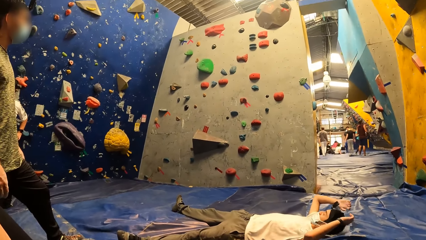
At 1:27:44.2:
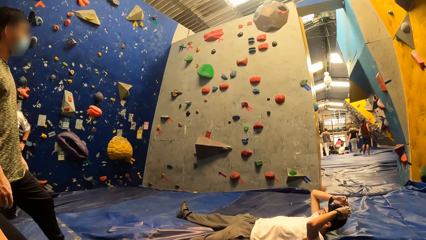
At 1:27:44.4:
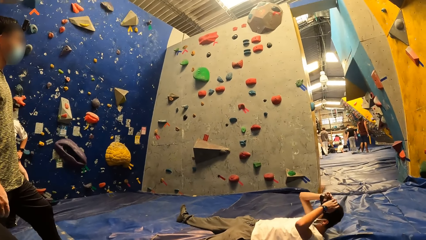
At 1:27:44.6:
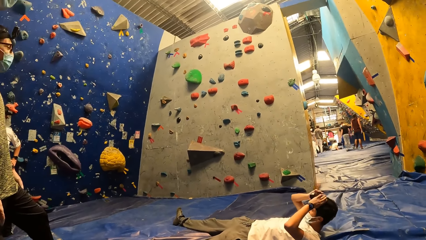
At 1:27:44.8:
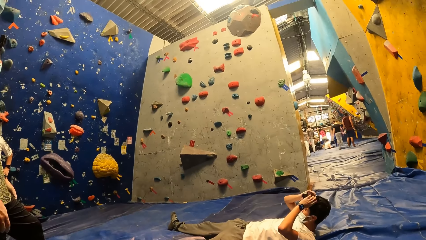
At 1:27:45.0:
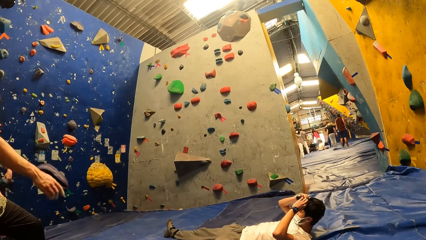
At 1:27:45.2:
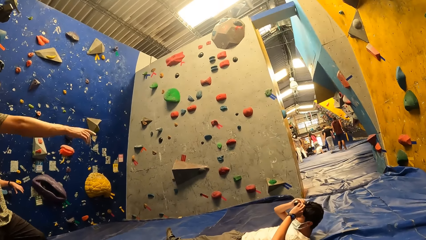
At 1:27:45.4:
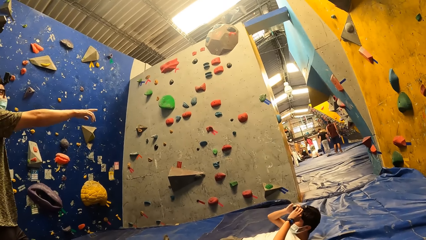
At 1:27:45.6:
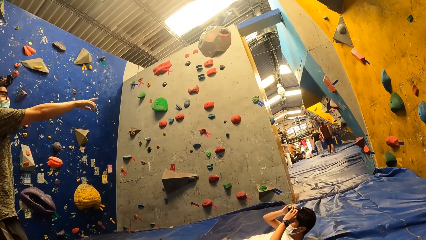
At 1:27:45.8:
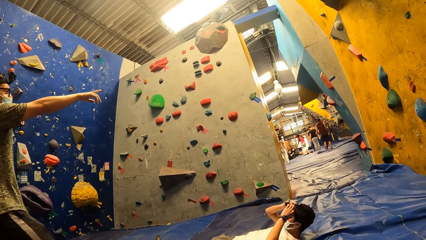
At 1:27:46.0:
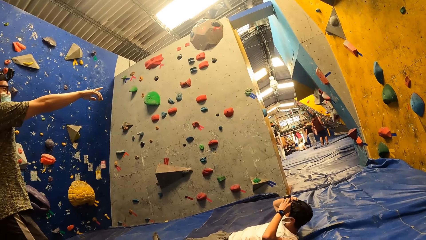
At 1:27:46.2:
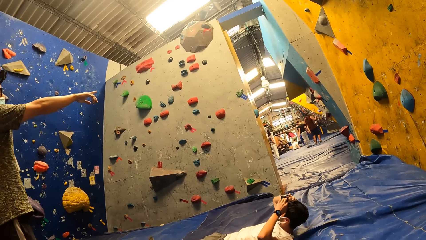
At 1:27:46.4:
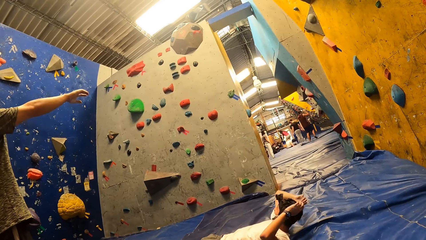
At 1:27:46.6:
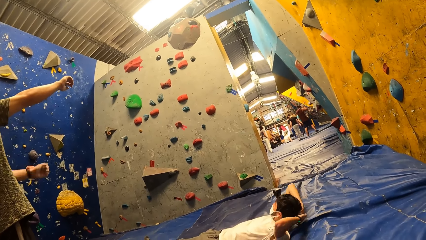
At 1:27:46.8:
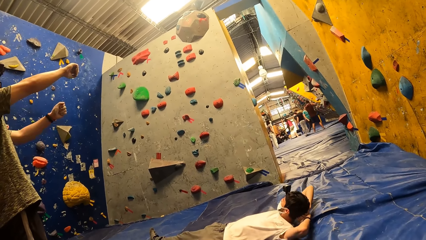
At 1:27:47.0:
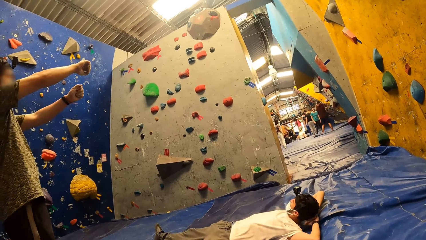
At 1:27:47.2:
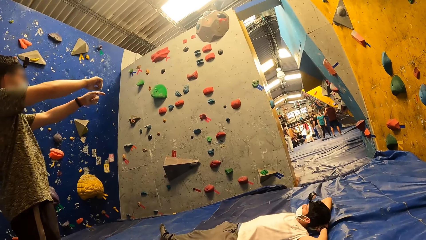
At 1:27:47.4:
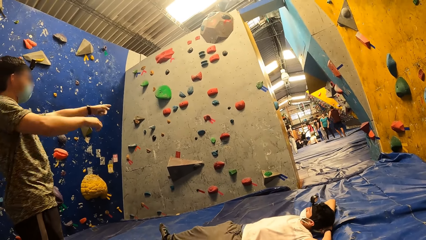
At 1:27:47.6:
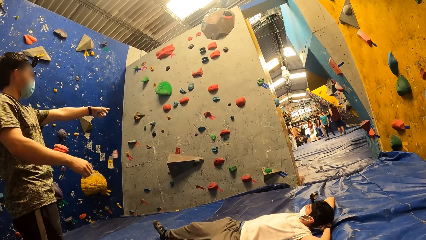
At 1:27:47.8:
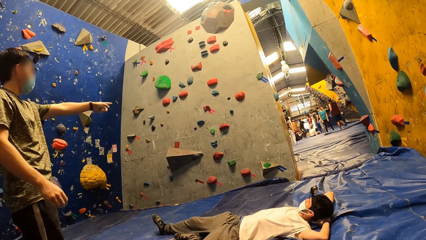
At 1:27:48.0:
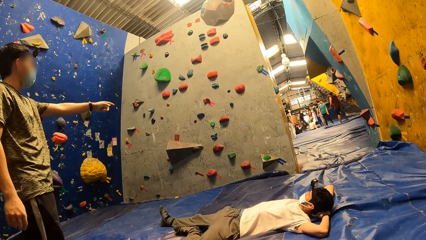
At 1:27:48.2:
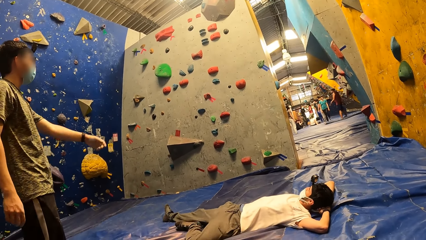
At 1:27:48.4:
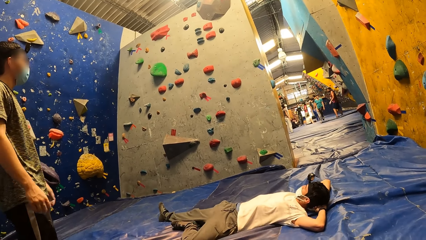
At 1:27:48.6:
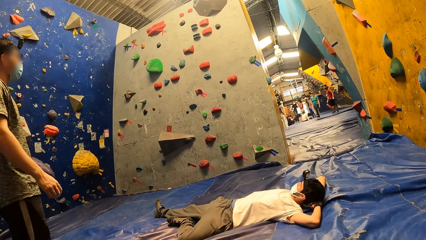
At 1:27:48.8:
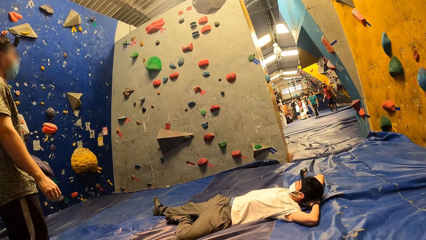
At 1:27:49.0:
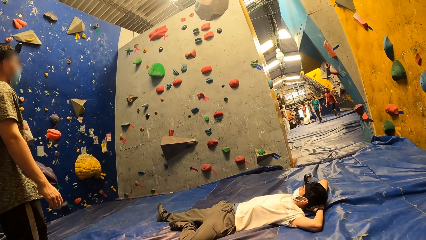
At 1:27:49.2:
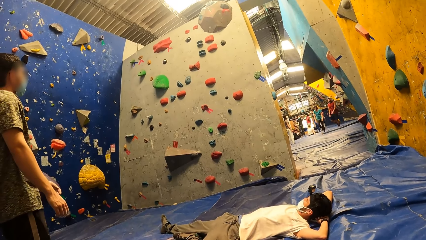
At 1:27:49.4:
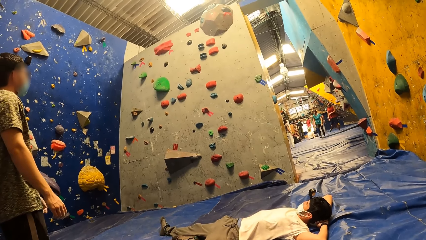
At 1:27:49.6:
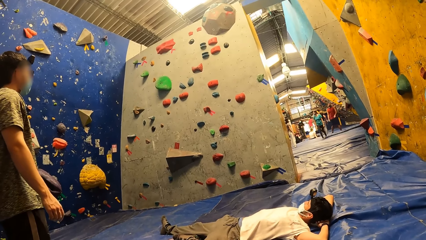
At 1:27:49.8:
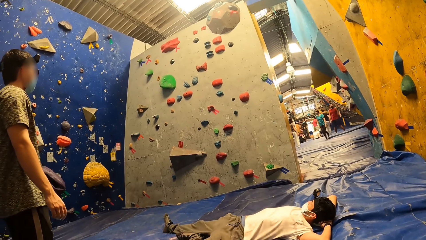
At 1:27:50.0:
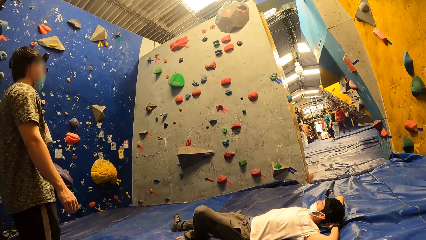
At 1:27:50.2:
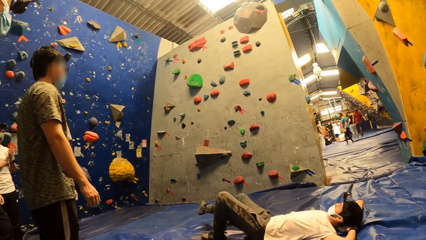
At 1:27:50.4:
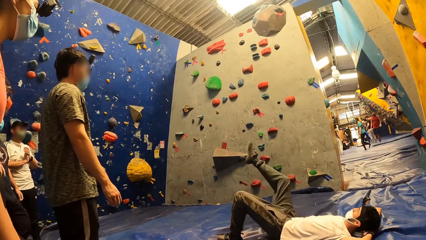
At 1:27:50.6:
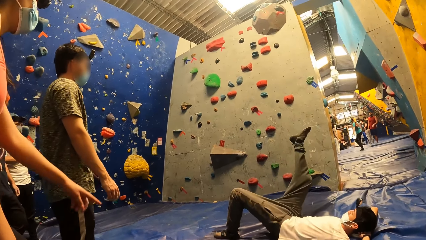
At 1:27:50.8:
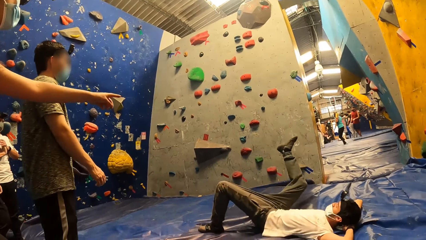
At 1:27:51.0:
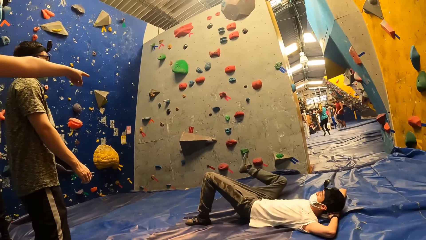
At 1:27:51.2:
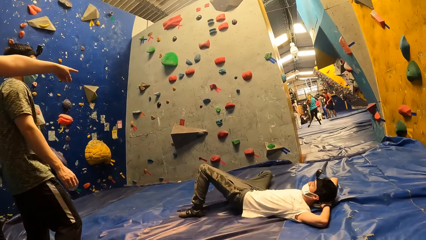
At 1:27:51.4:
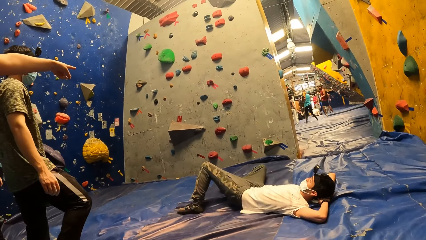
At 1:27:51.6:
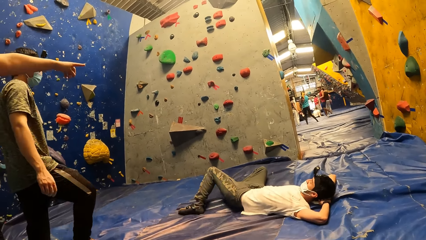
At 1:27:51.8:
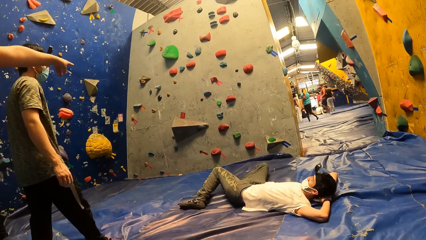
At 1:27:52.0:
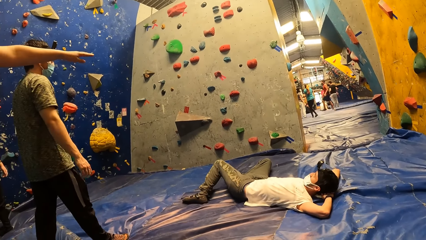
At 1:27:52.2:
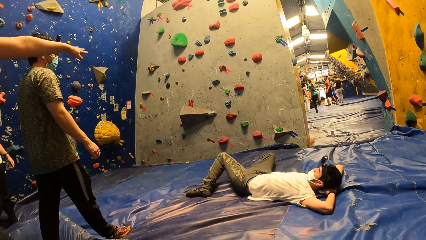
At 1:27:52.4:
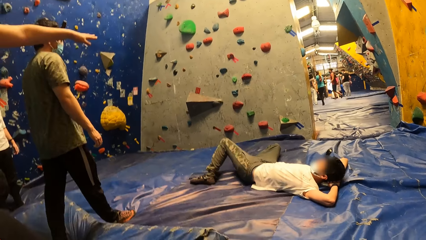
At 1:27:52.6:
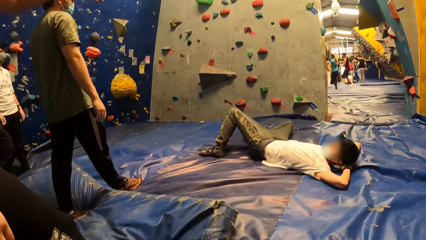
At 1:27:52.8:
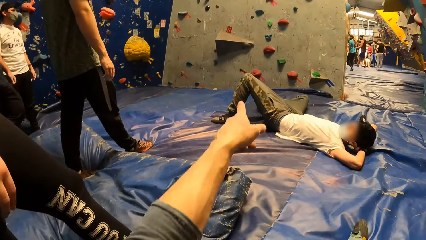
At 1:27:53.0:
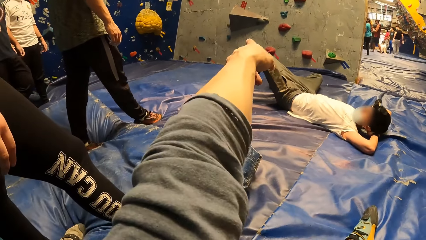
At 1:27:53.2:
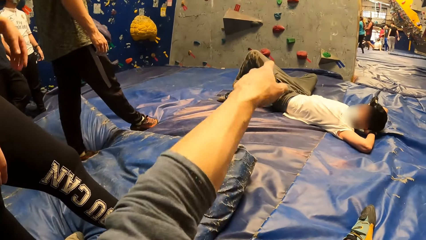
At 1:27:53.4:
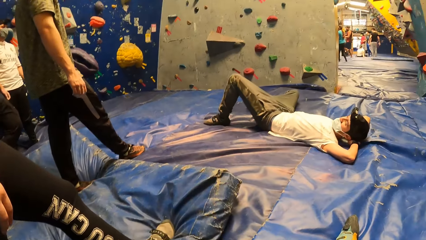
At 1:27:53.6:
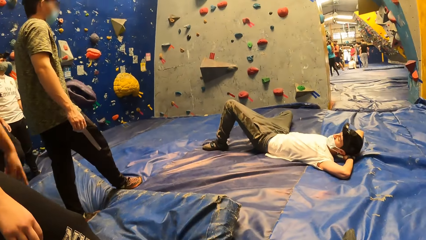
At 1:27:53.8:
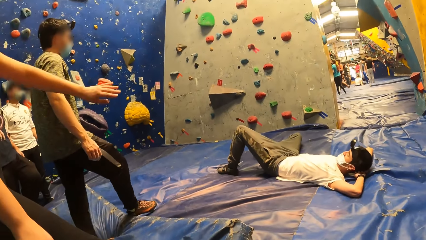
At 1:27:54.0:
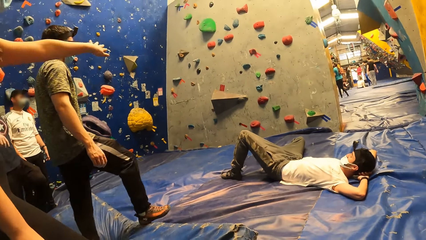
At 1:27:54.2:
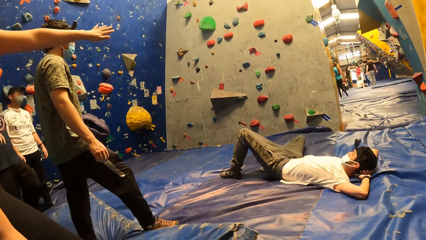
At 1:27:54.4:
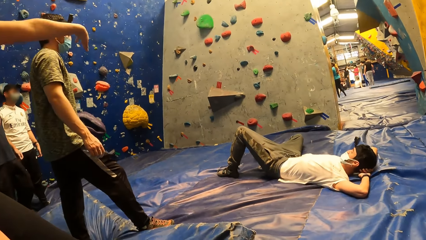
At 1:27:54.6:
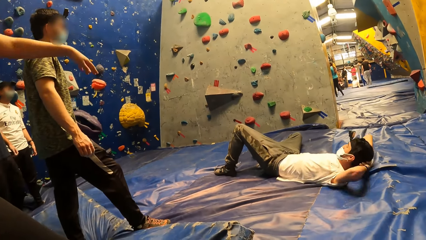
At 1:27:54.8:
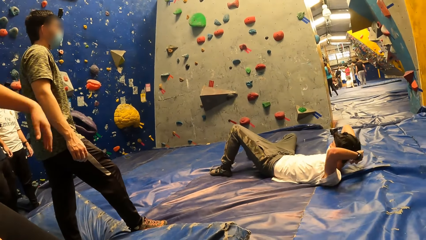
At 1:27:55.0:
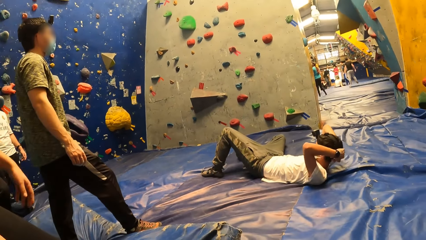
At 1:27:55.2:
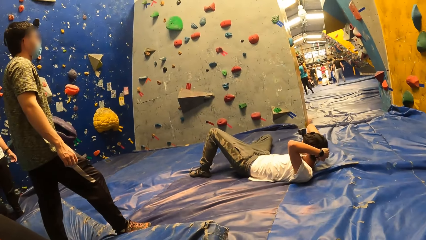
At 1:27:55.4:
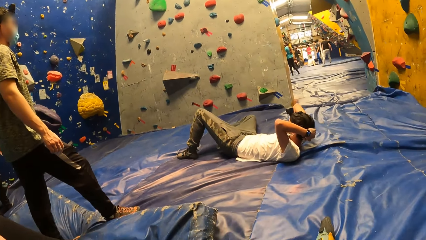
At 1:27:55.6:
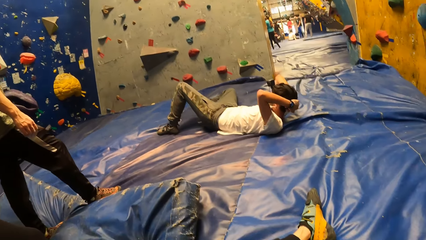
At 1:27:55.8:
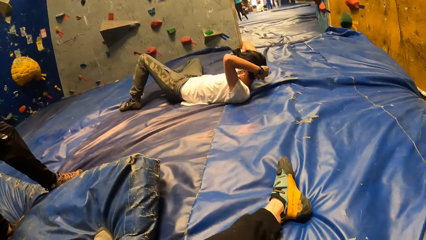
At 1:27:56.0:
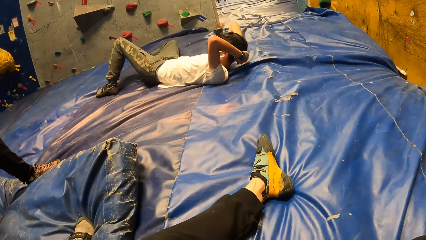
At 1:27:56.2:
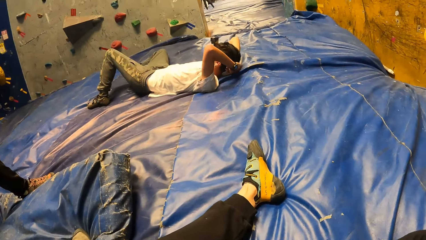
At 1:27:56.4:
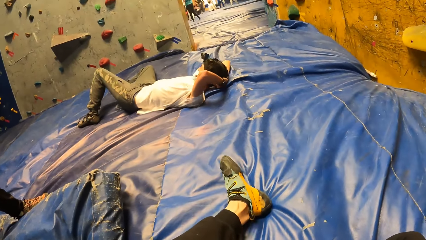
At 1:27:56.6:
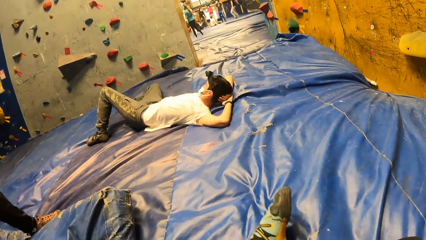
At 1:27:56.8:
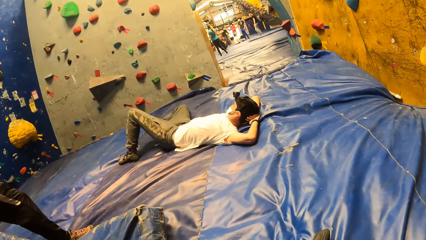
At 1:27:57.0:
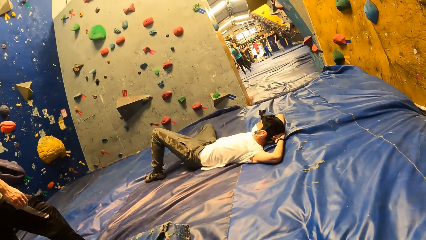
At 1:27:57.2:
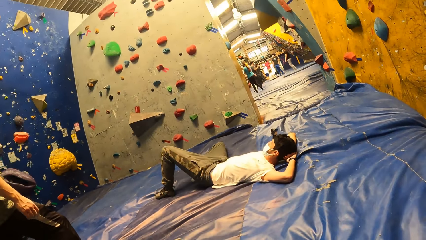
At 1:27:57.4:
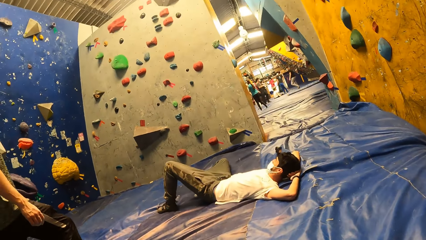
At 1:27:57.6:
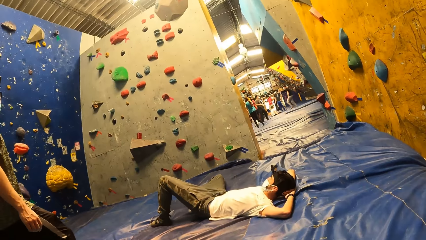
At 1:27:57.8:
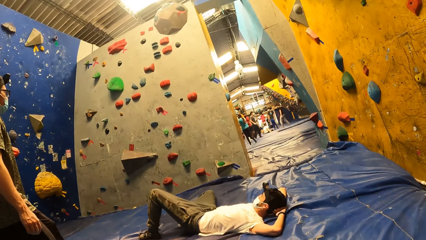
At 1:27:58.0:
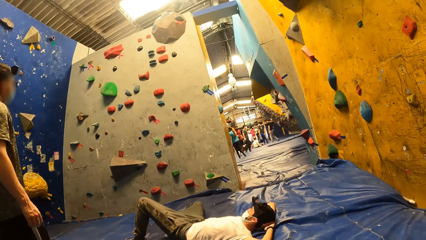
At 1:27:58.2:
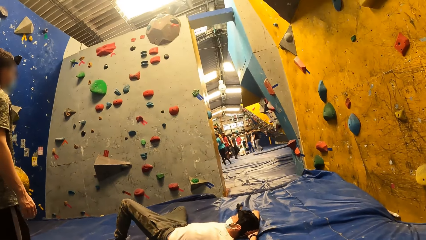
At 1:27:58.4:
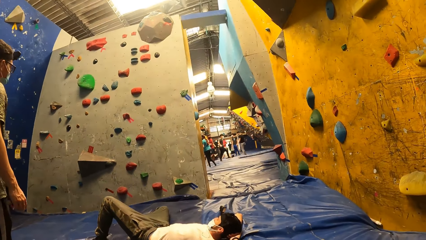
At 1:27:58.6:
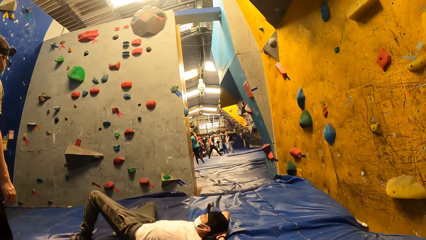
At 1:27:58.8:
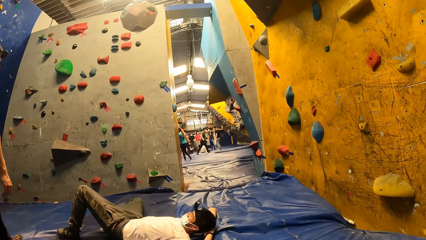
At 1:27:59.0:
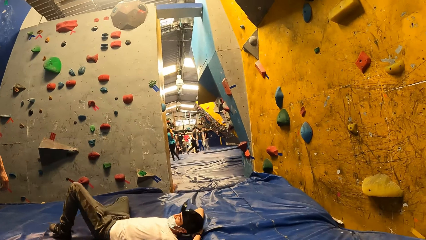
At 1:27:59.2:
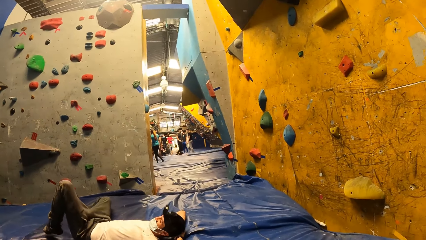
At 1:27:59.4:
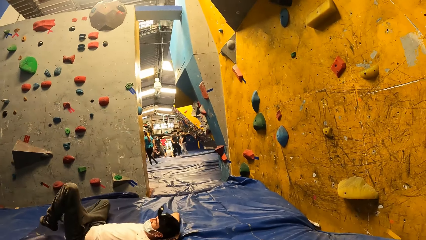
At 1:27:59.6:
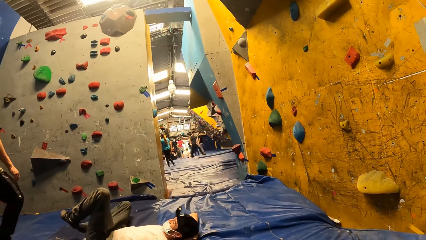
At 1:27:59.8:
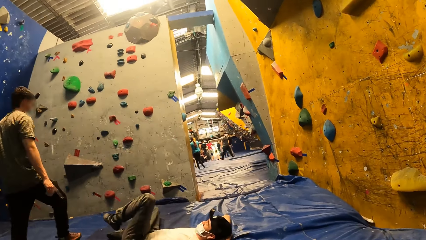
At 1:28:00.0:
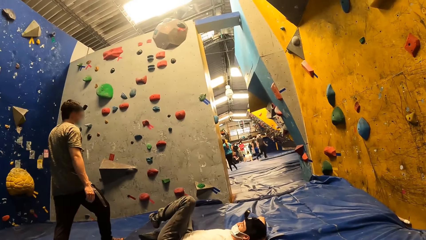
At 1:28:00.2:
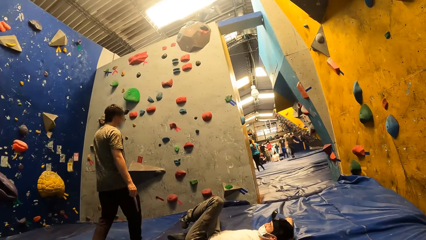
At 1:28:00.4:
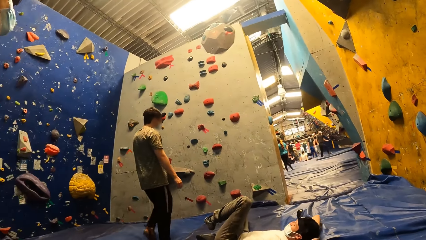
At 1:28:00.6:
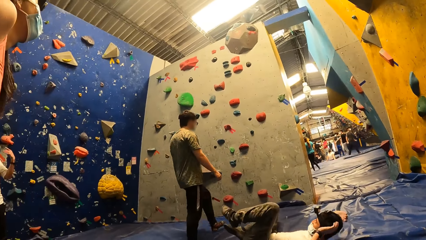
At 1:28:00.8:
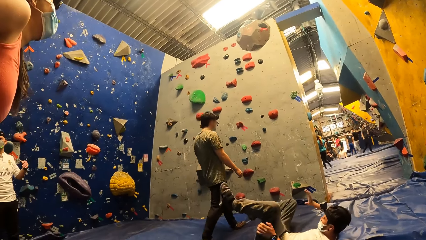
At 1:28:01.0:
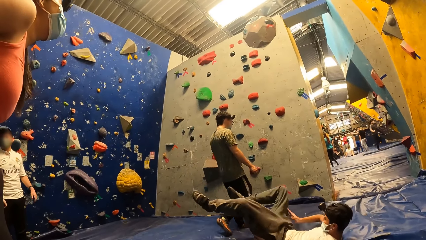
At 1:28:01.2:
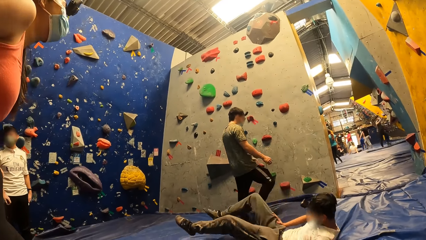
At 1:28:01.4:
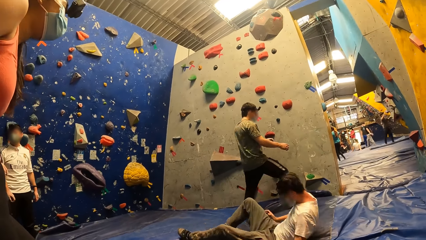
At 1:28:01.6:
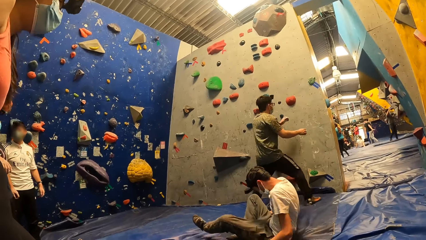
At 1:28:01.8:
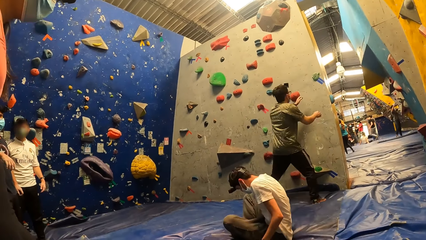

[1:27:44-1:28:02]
The camera wearer looks around. A man touches the camera on his head with both hands. Another man points with both hands. The first man places both hands underneath his head. The first man lifts his right leg upwards. A woman gestures with her left hand. The first man drops his right leg. The camera wearer points with his left hand. The woman gestures with her left hand. The camera wearer looks around. The first man lifts his neck with both hands. The other man walks towards the wall and climbs the wall. The first man stands up.
